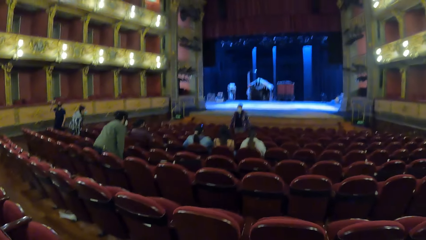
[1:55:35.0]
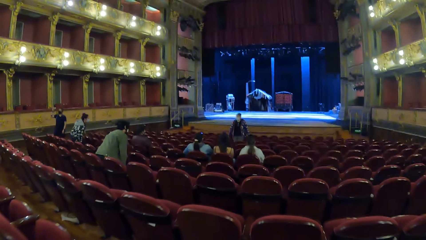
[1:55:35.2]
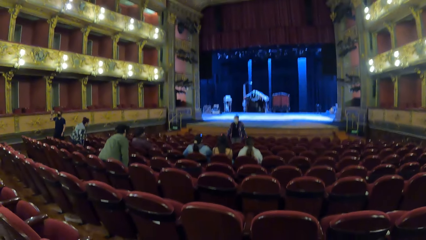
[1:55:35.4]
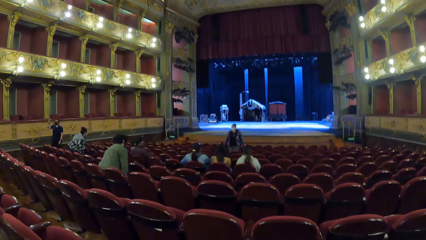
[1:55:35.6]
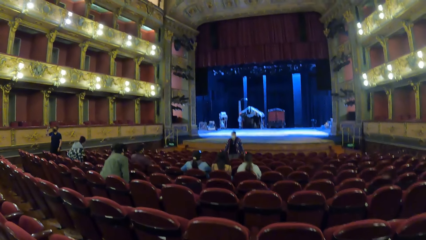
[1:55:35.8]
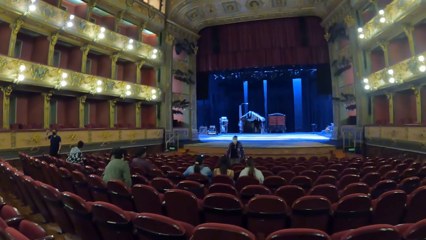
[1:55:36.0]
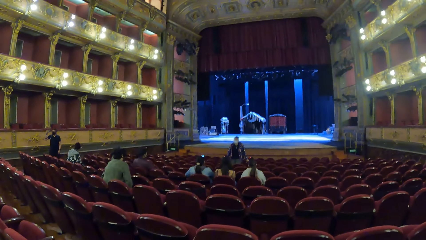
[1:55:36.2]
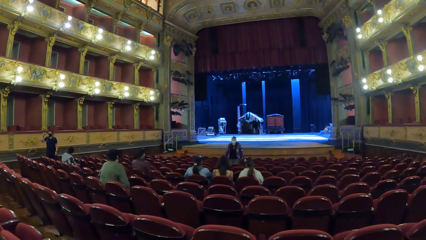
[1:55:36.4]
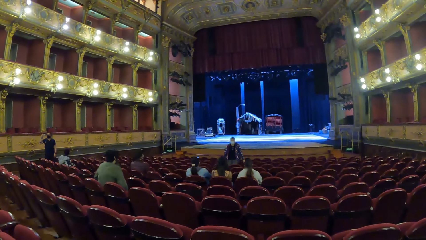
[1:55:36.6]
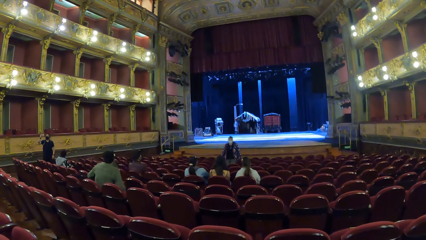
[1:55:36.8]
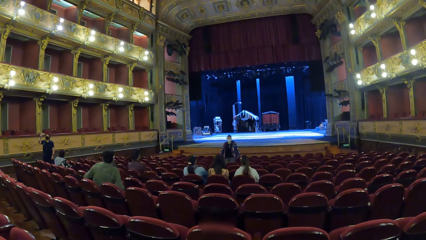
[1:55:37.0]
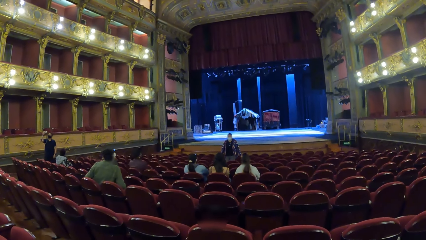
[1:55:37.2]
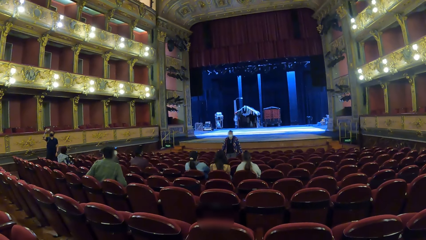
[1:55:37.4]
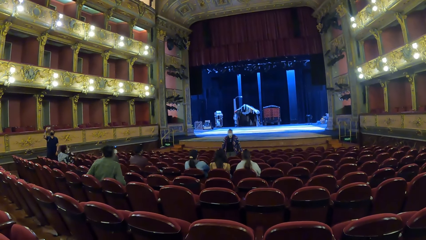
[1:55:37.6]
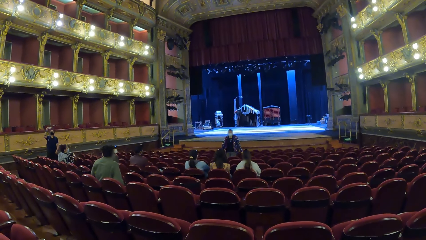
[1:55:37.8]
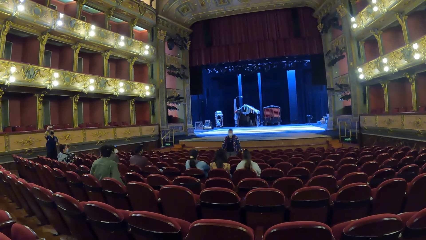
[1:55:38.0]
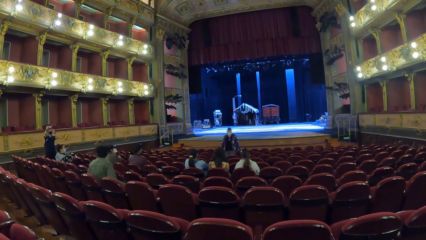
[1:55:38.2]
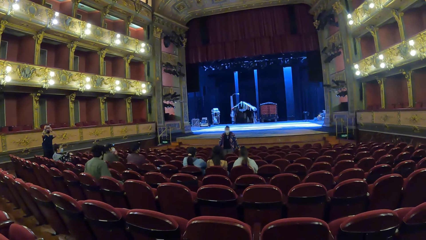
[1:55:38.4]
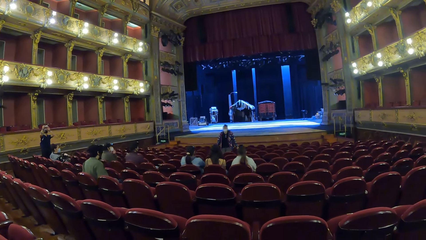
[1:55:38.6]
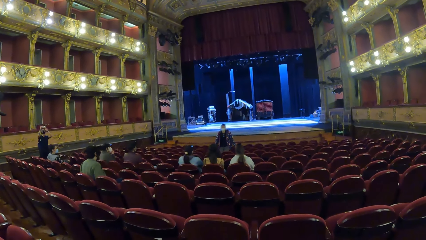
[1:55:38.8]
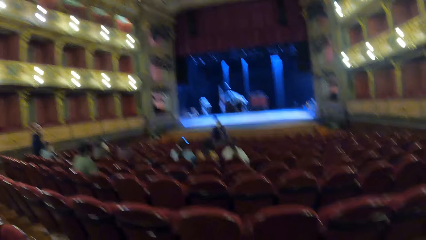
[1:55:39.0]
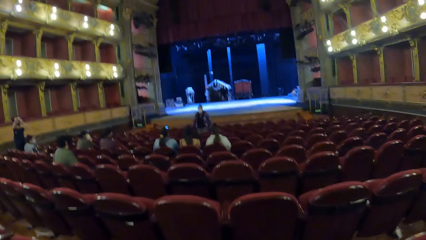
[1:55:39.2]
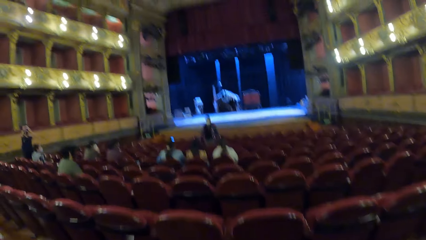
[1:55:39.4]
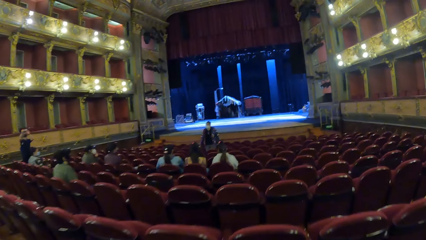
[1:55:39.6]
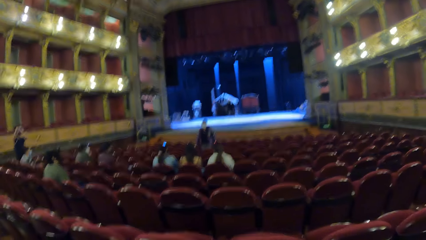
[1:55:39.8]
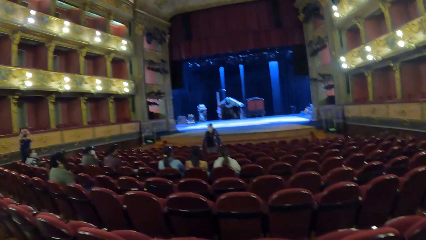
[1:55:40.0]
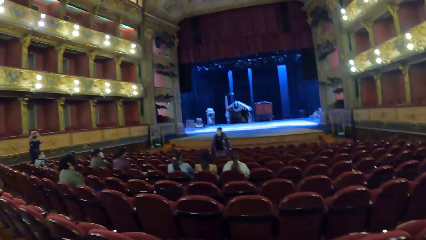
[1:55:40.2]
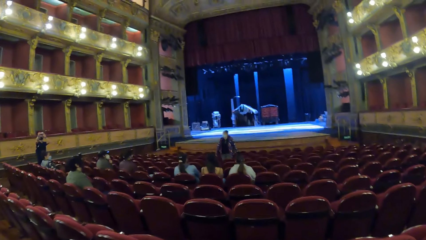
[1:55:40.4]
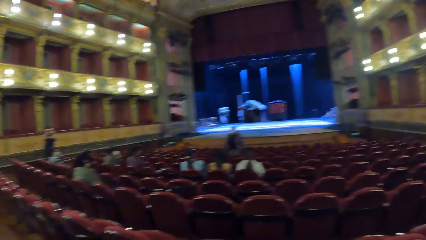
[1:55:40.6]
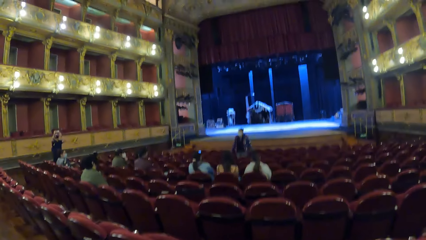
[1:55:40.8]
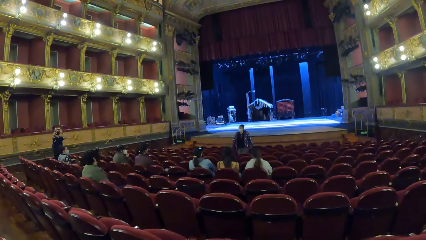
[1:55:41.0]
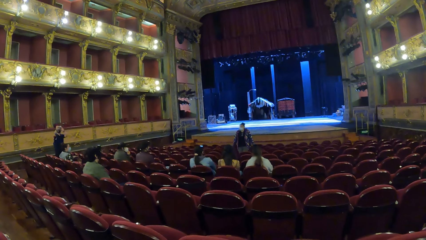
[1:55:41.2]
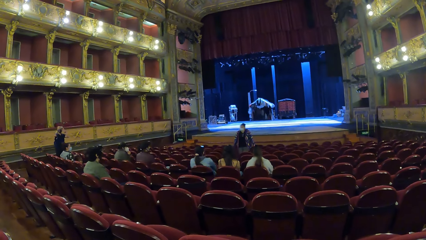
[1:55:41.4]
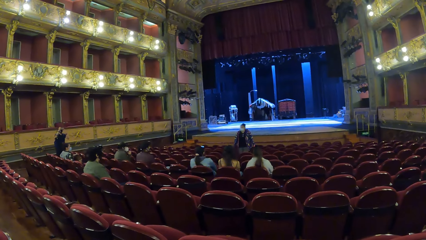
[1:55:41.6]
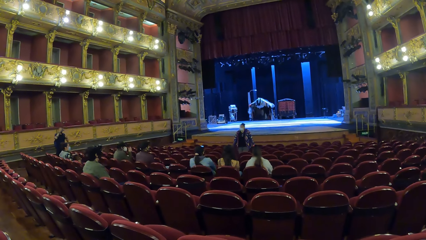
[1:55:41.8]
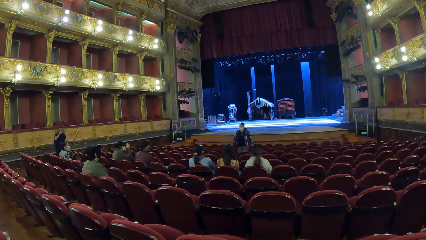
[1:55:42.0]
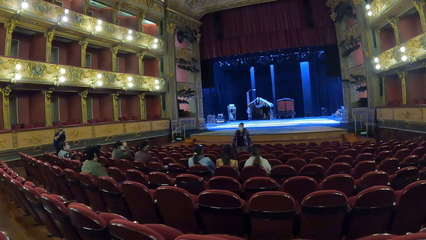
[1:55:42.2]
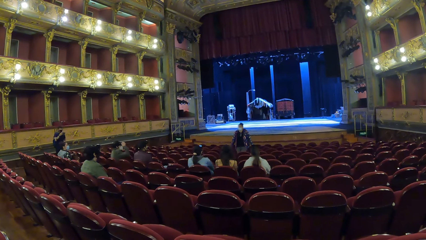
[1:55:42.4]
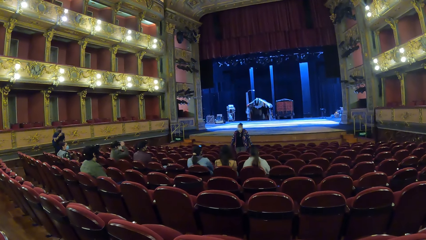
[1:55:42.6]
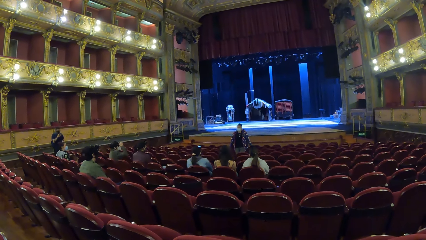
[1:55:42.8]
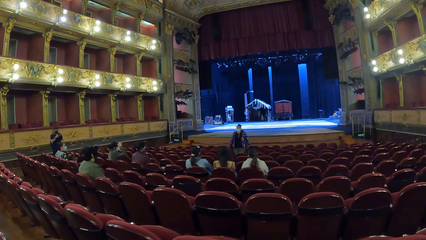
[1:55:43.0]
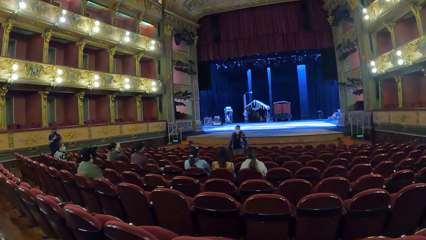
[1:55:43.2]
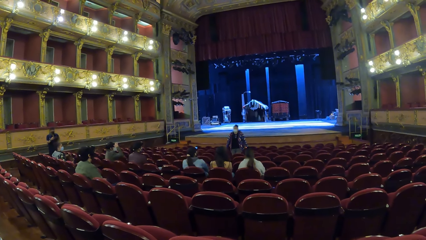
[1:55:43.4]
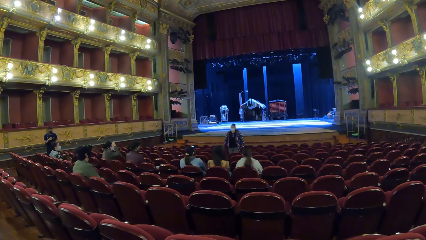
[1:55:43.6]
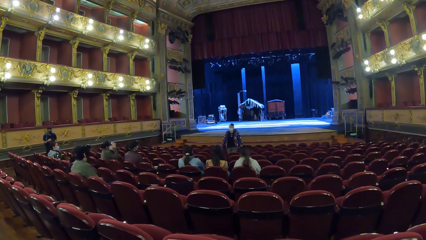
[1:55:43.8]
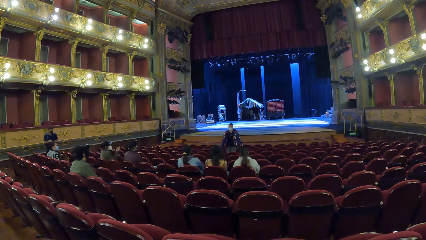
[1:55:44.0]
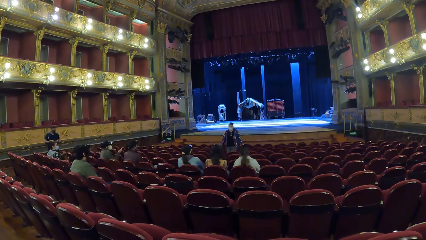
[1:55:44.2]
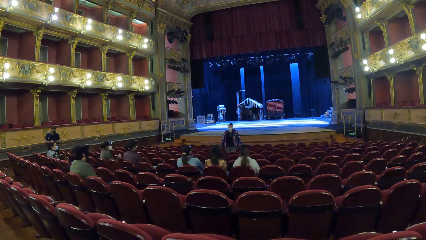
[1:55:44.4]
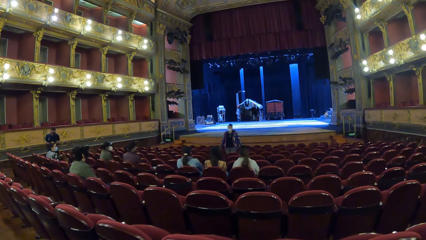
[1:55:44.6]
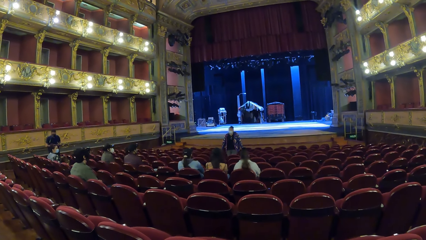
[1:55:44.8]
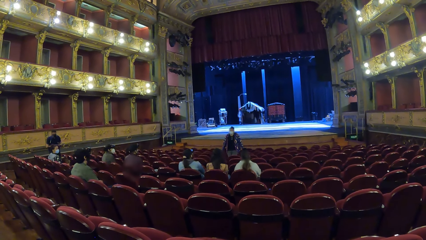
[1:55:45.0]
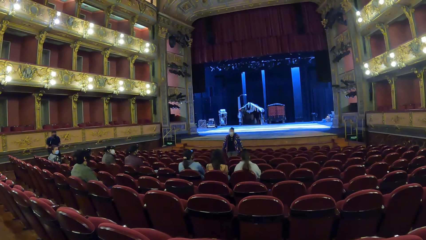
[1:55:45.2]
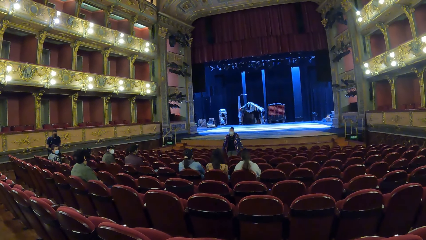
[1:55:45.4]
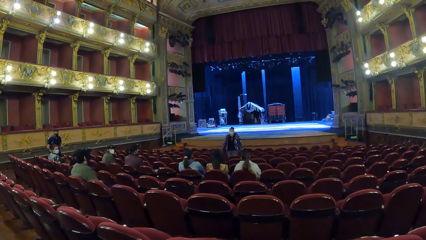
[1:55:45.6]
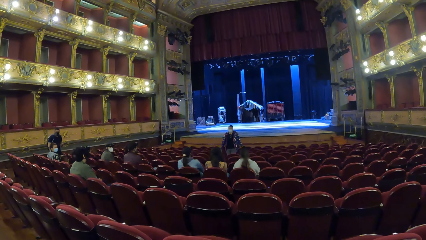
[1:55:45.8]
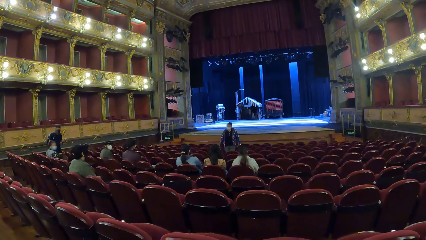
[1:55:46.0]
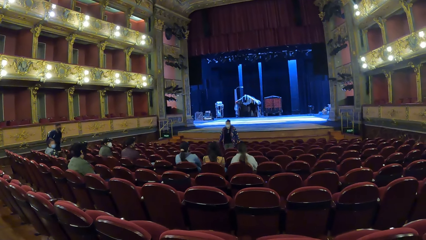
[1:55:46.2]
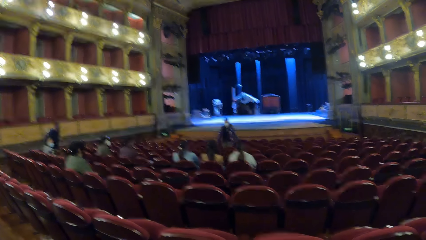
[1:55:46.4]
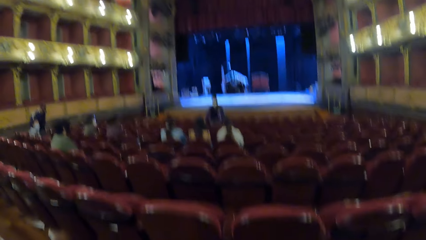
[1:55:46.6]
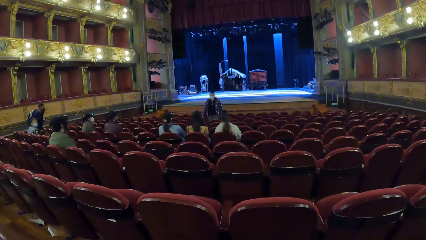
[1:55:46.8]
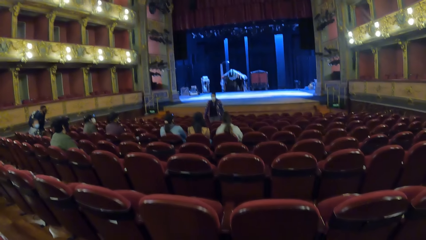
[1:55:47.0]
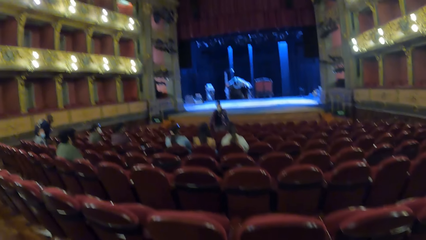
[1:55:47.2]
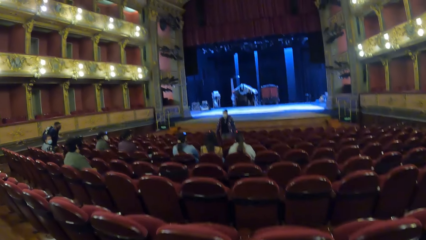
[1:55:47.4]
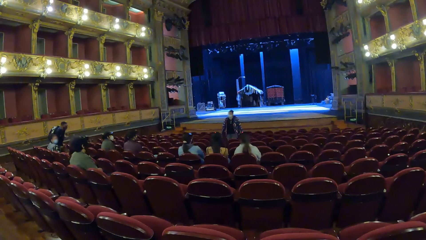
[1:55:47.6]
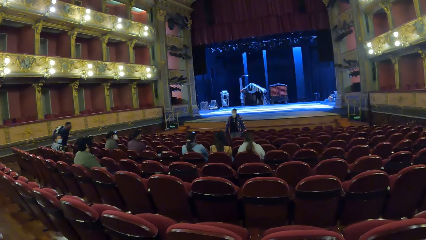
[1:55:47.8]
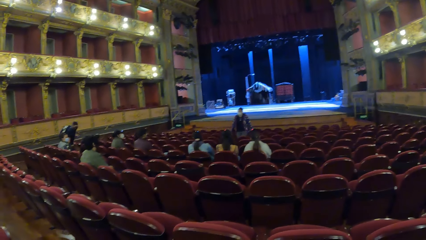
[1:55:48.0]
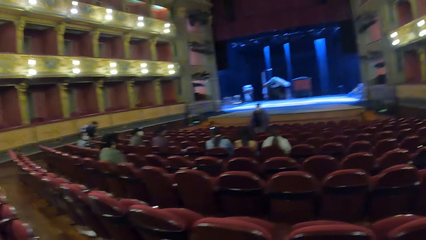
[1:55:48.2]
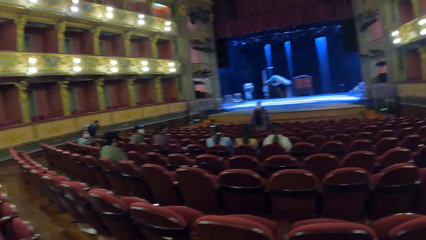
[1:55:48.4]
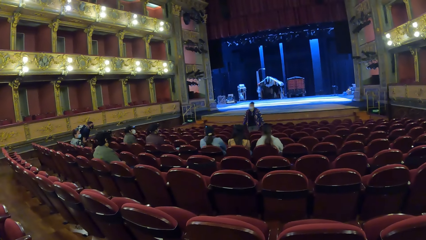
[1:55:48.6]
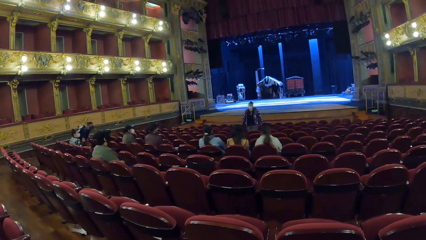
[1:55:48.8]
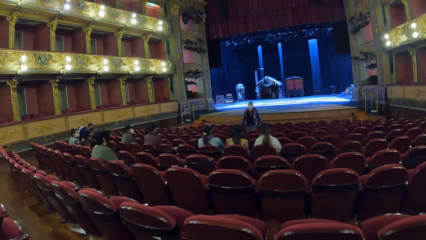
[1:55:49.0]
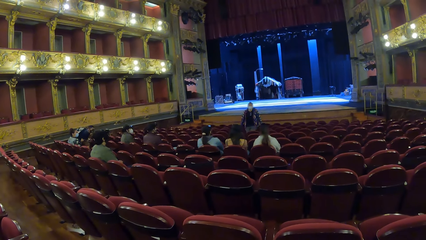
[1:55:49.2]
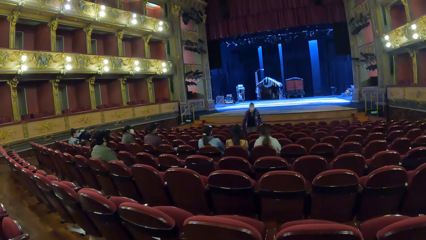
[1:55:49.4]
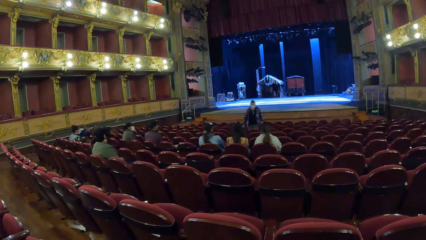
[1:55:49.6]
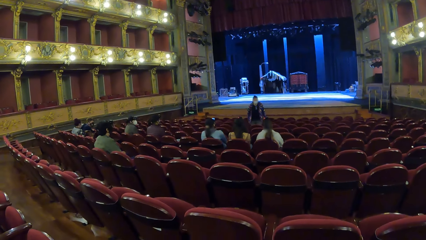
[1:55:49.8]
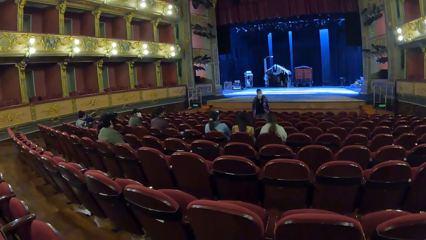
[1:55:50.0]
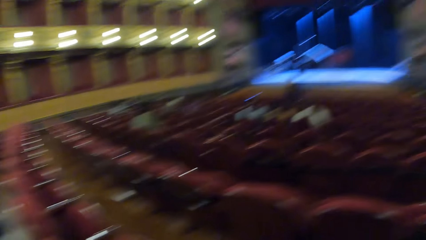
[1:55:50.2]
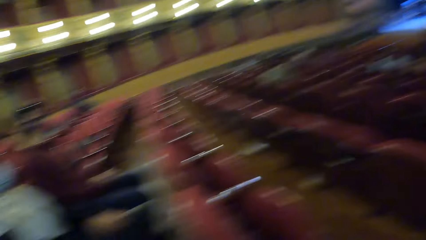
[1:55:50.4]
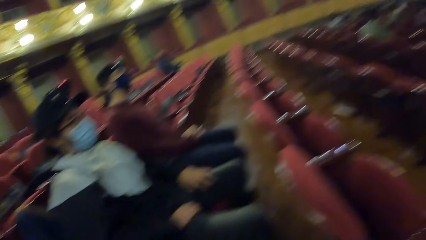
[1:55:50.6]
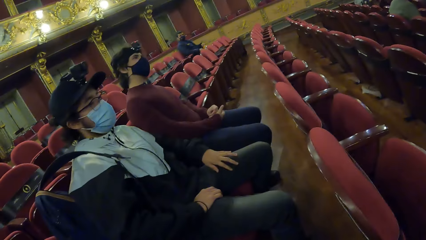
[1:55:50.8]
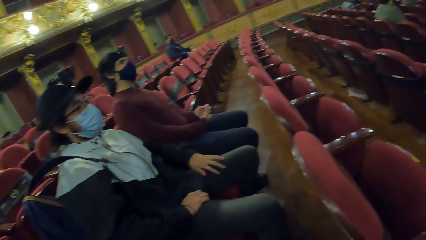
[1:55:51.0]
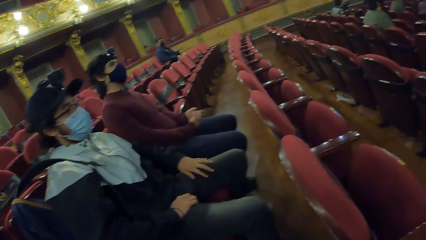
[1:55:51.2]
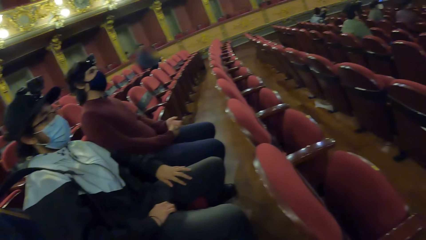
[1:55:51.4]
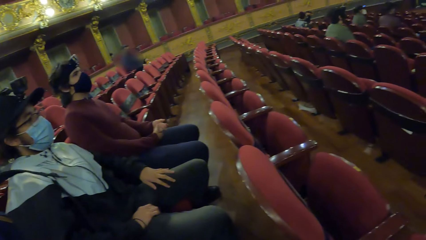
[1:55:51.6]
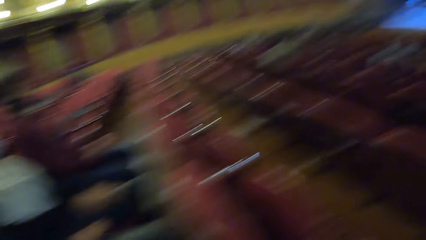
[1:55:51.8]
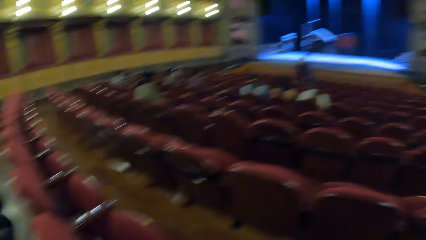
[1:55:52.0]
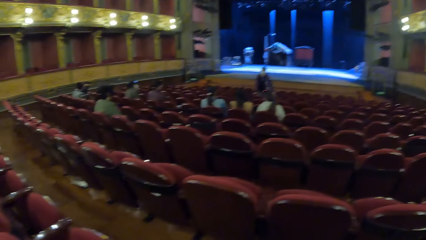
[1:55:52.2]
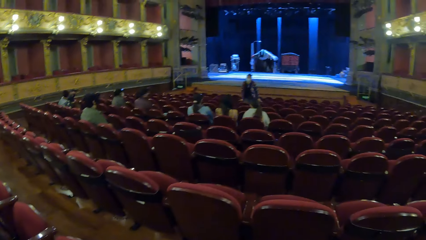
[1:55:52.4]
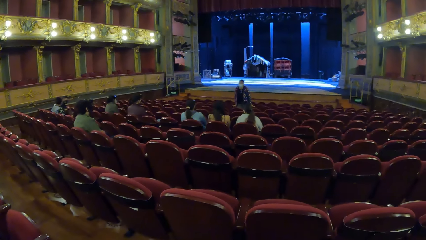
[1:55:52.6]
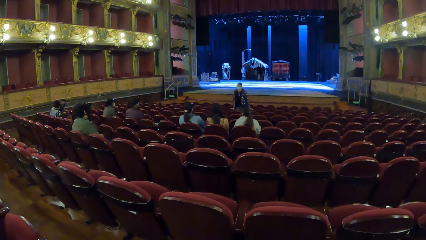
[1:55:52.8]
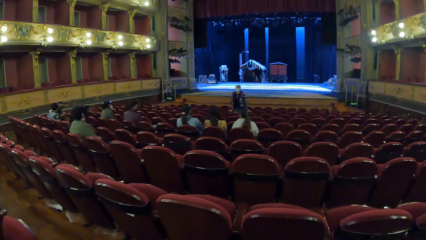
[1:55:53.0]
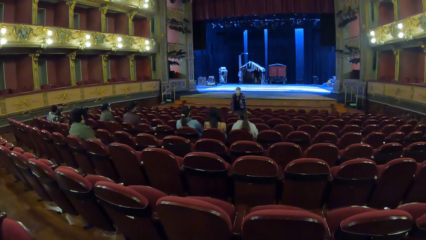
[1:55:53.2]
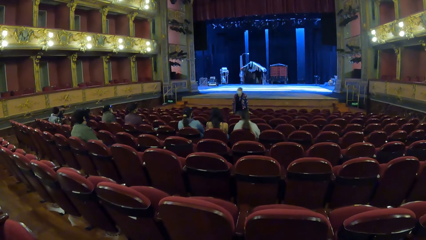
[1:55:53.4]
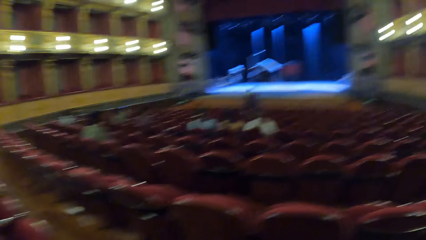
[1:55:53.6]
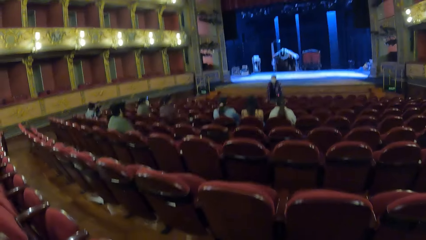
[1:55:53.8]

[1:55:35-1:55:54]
A man operates the mobile phone with his right hand. Another man sits on a chair. A woman sits on a chair. The first man operates the mobile phone with his hands. Another woman touches her face with her right hand. A person moves the hand from the hat. A third man interacts with the camera wearer and the group of people. The person moves the hand down. The first man moves the hand to the chair. The first man sits on a chair. Another person touches the hand.
